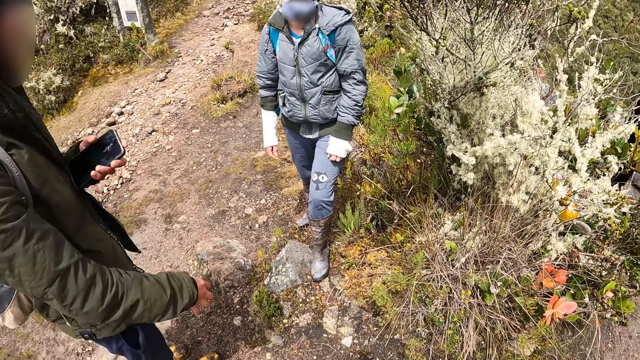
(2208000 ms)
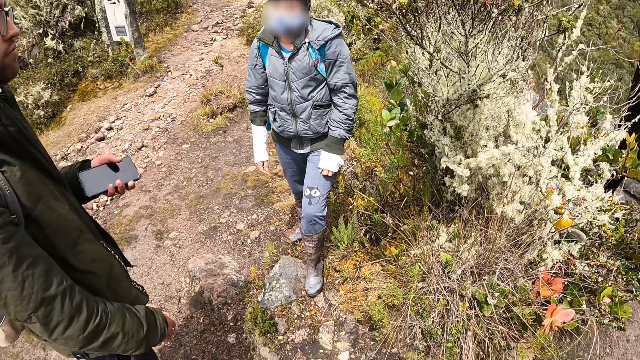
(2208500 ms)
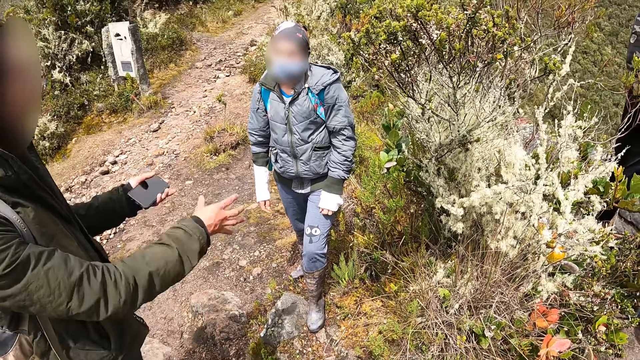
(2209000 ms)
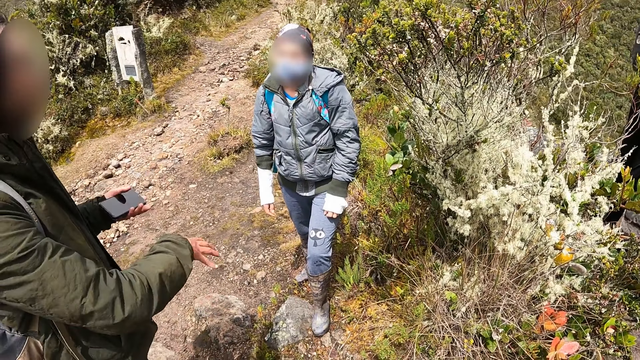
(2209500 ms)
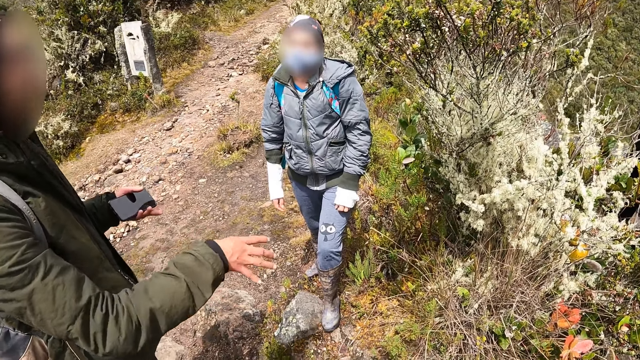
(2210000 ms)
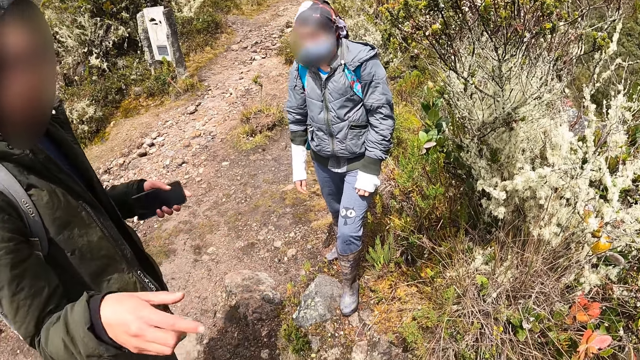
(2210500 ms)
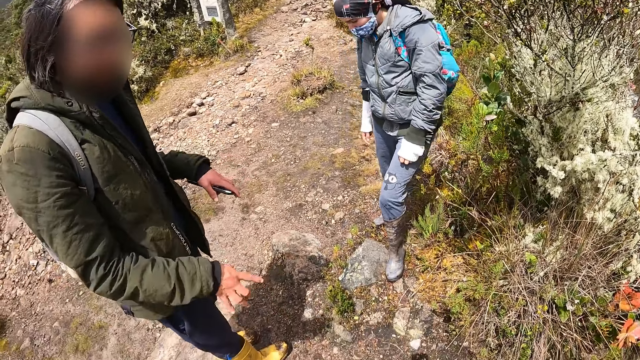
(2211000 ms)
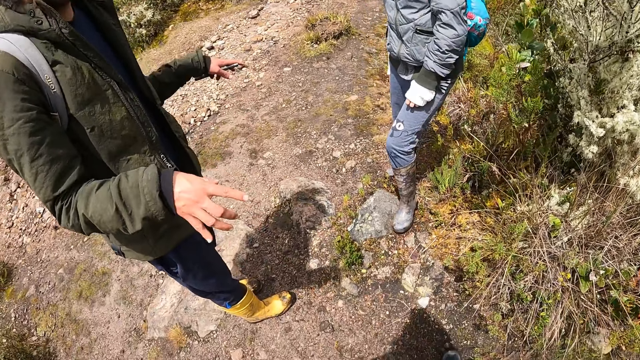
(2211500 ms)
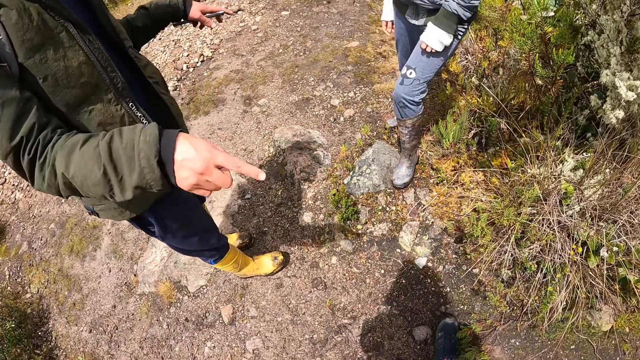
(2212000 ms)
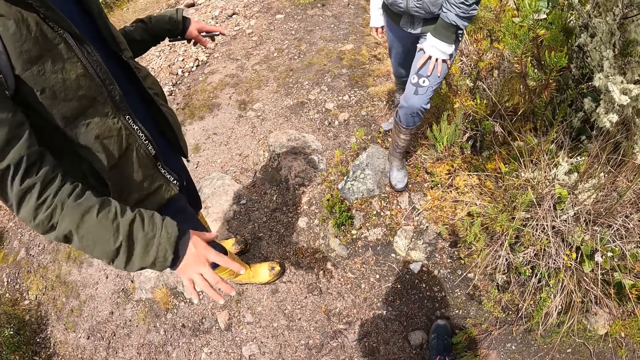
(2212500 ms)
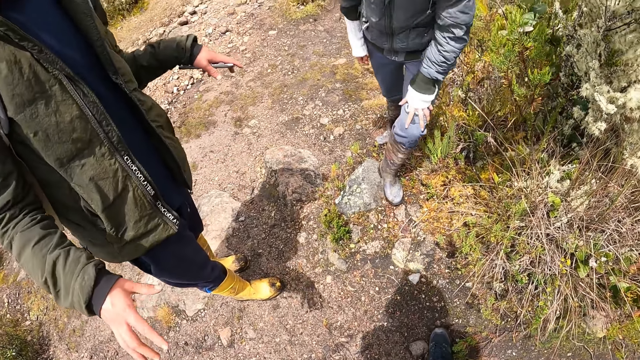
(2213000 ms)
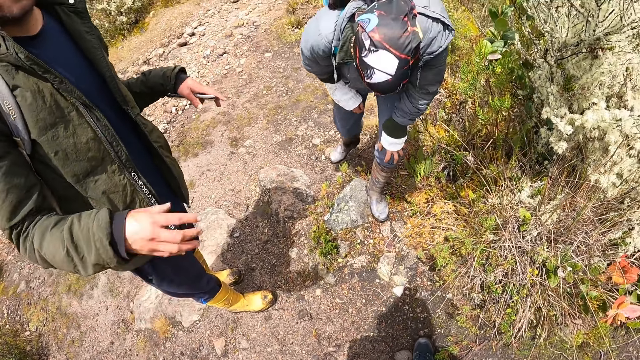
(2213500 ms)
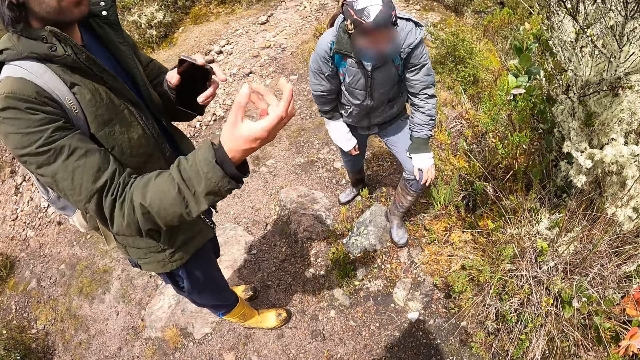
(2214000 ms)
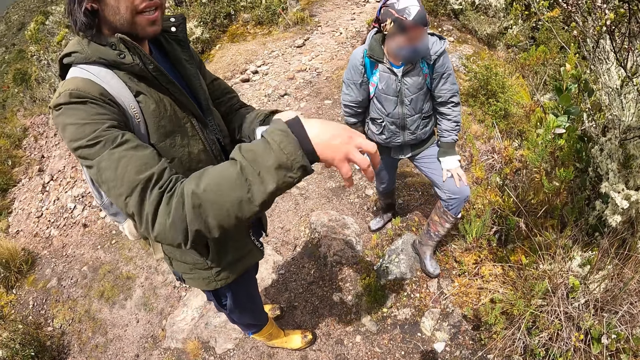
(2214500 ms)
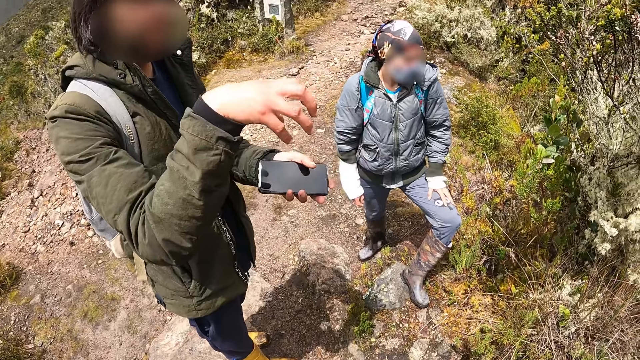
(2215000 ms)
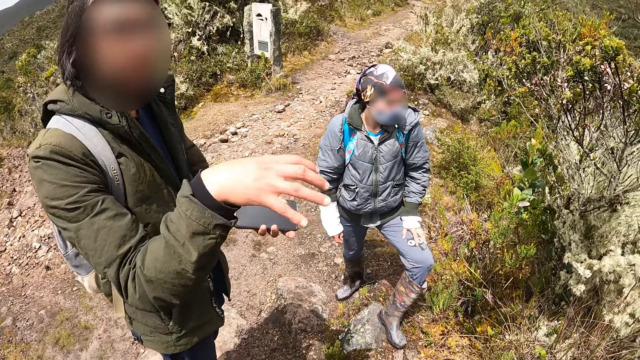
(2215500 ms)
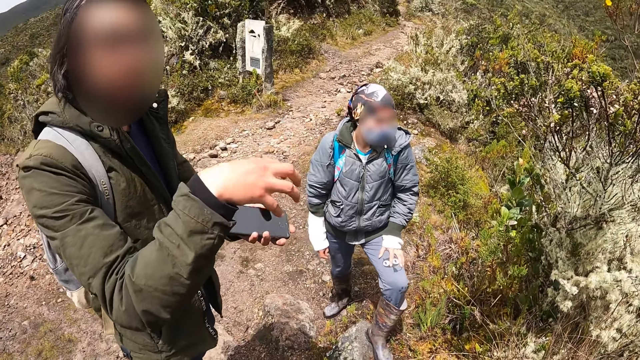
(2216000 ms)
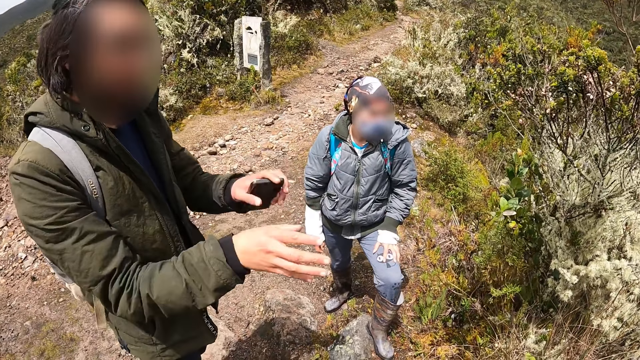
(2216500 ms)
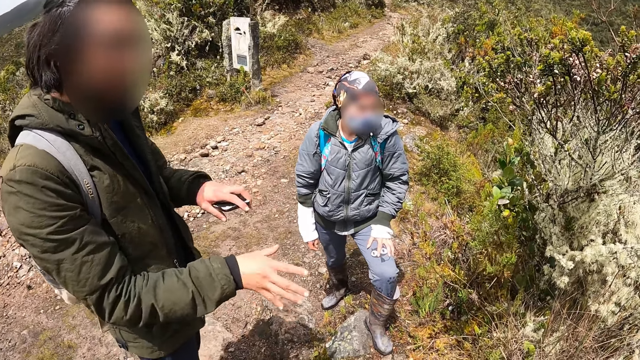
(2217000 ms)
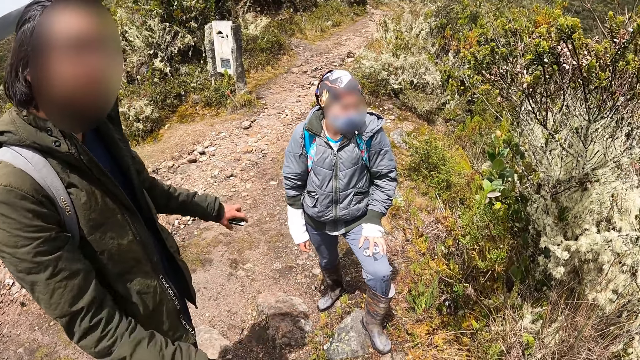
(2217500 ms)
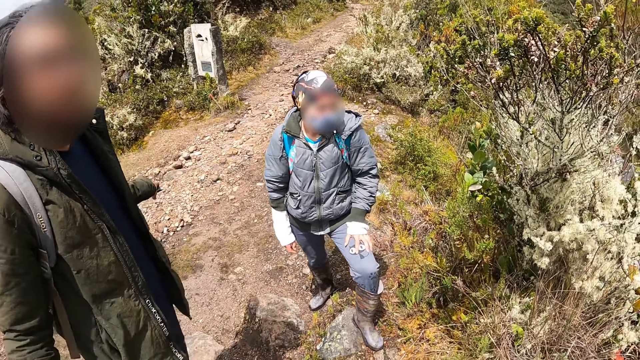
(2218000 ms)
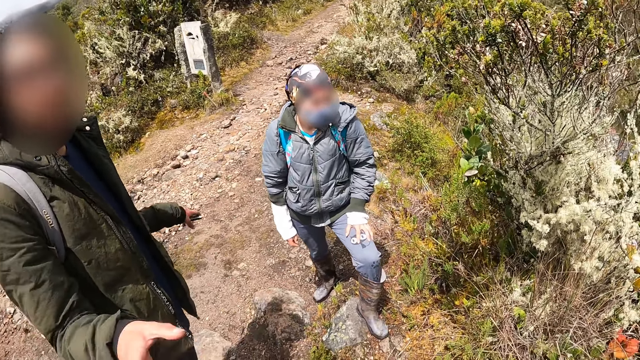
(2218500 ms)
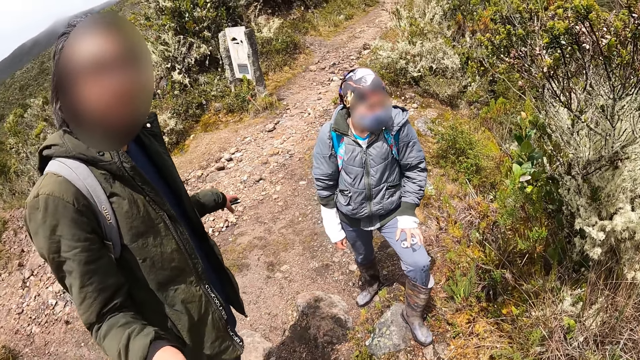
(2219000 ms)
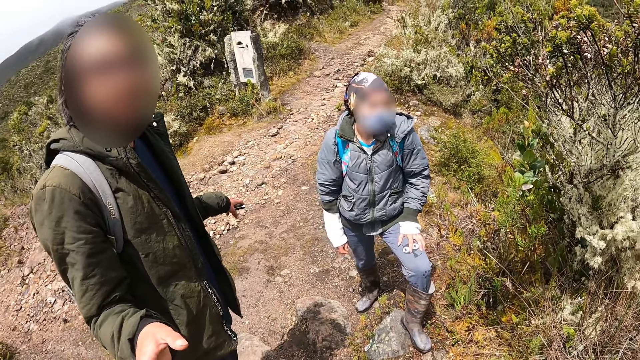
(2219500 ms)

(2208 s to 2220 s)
The camera wearer looks at the ground. A woman changes her standing posture with her left hand on her left knee. A man moves hands.

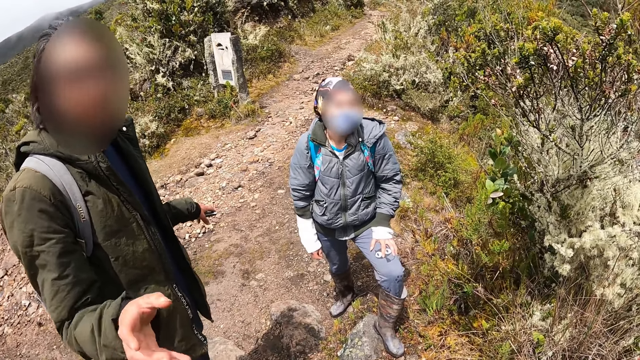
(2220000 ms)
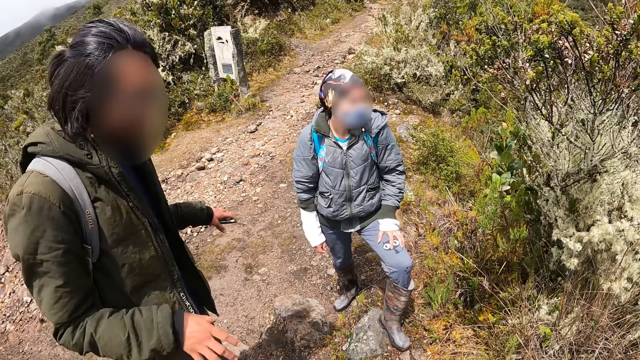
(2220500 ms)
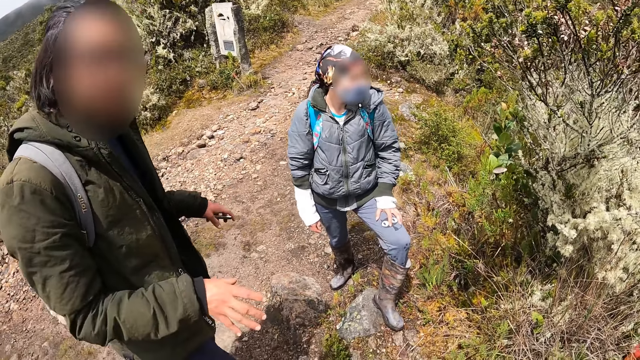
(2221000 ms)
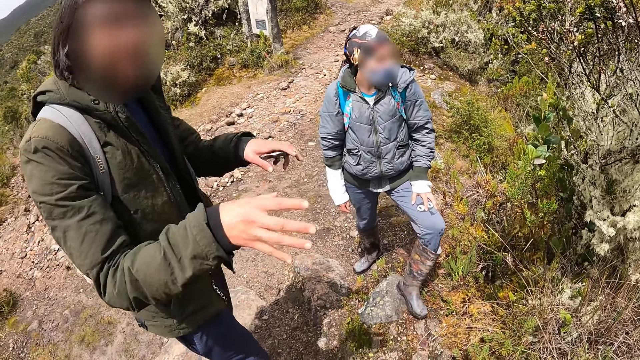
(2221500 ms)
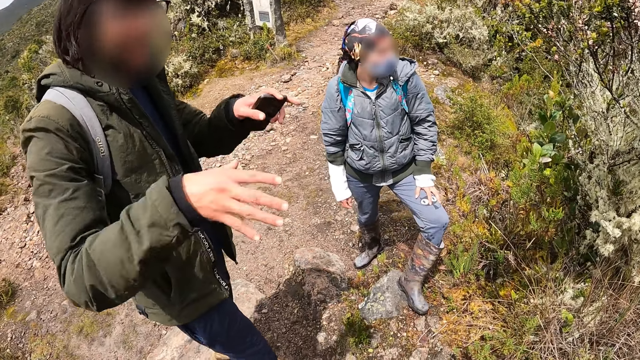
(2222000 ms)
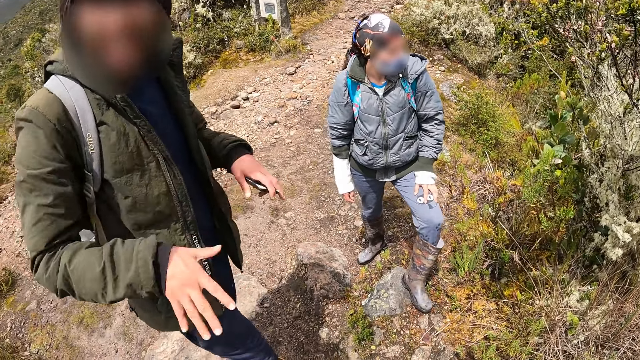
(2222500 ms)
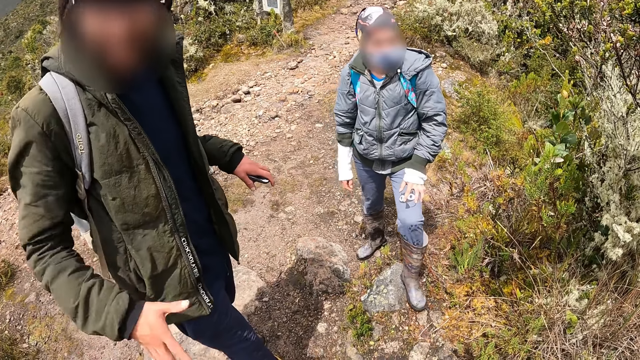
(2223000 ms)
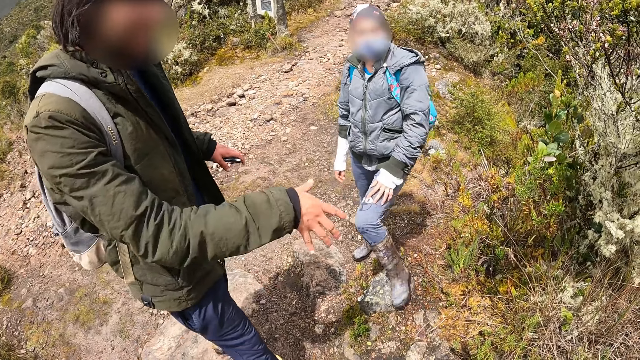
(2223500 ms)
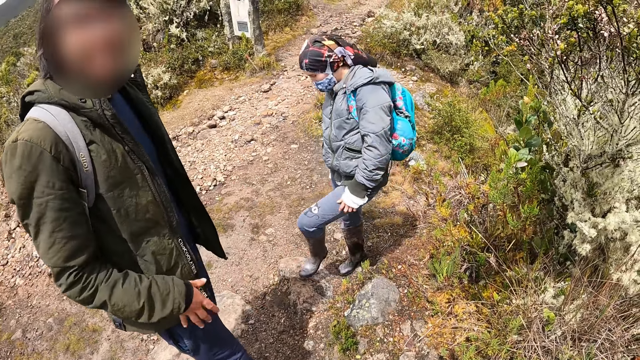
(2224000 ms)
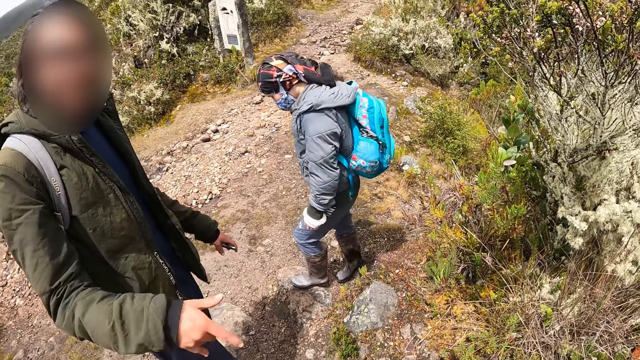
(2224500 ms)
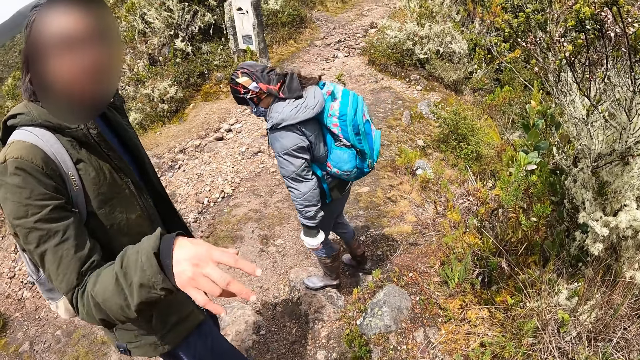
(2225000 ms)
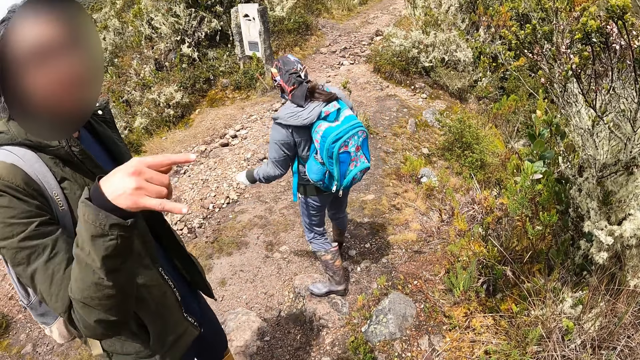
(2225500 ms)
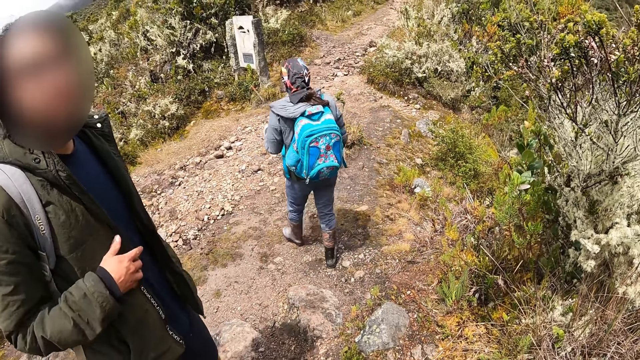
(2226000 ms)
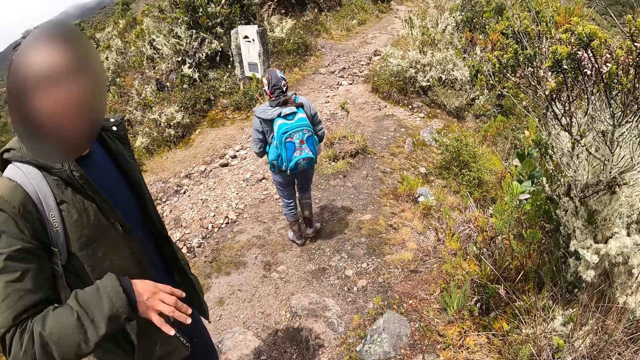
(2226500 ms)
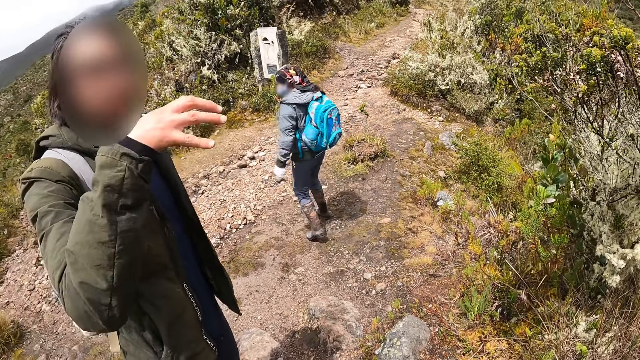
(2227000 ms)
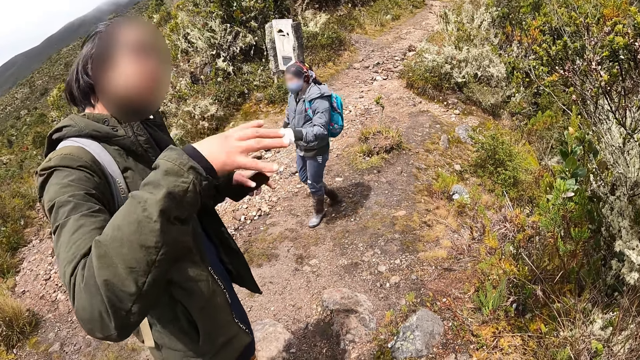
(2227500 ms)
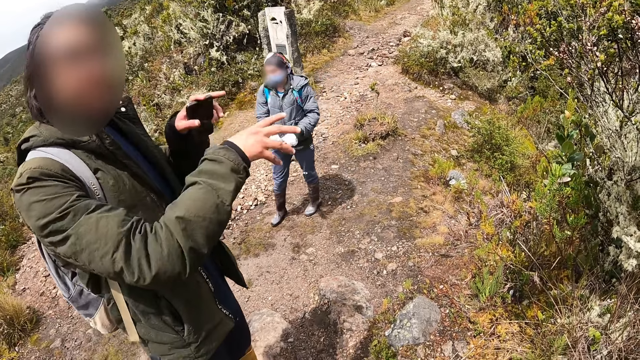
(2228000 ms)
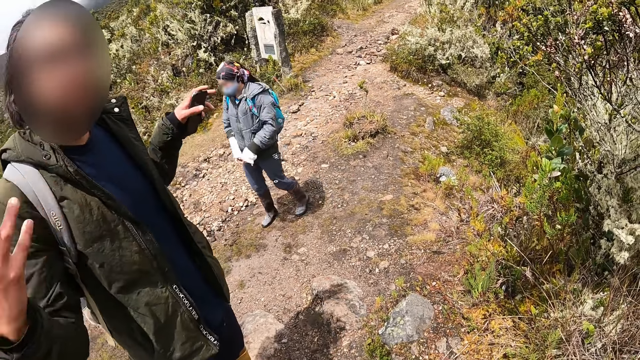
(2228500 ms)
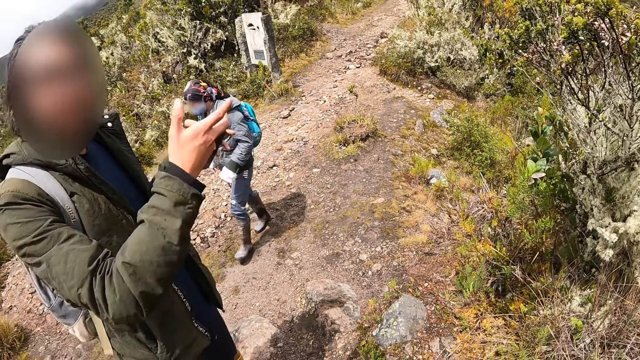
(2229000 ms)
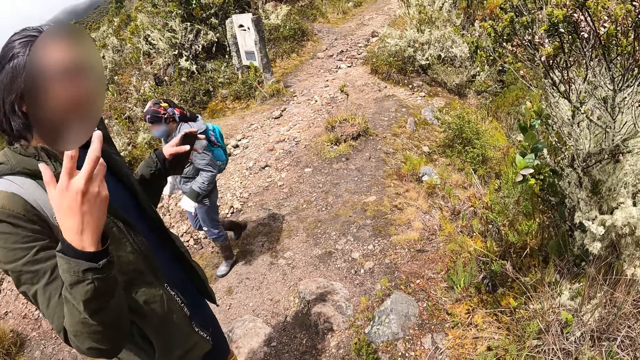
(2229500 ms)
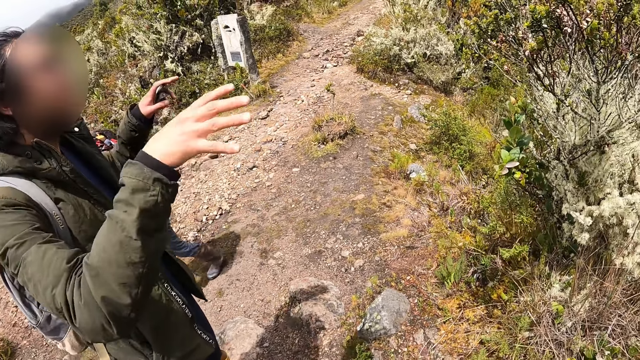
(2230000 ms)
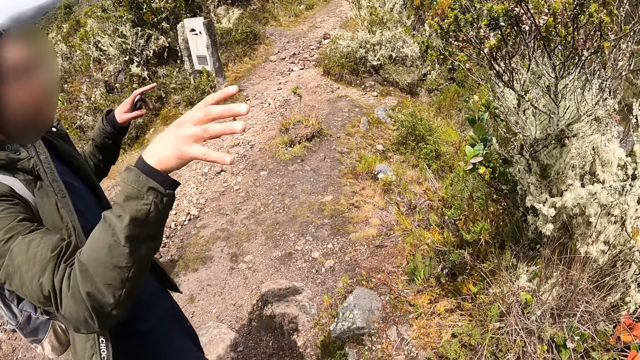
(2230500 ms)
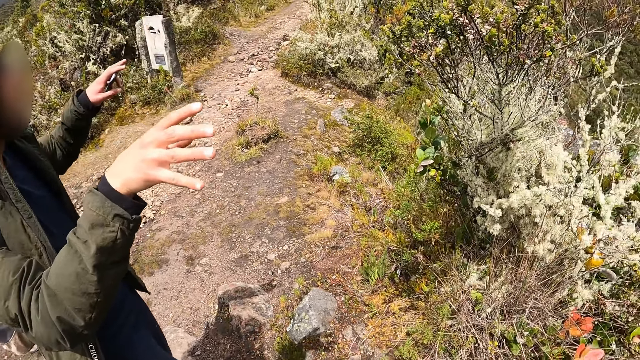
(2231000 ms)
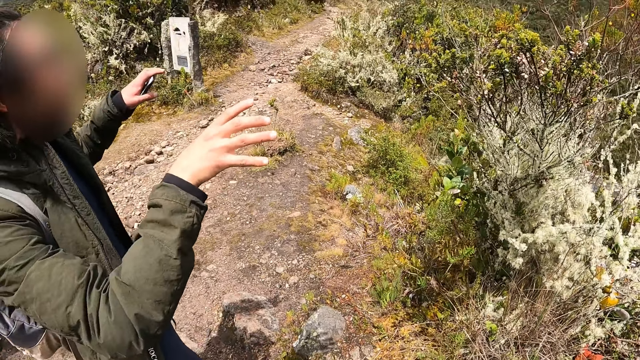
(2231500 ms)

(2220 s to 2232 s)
A woman walks away from the plant. A man converses with the camera wearer. The woman touches her right hand with her left hand. The man moves hands.
